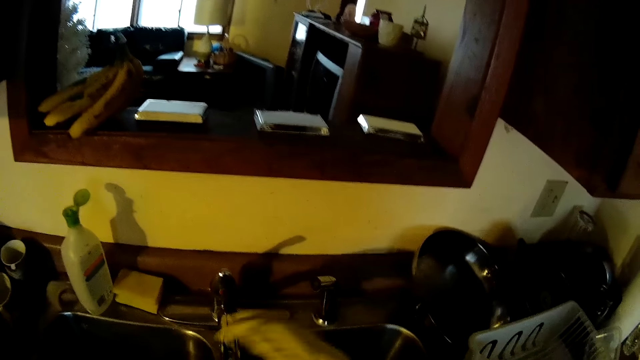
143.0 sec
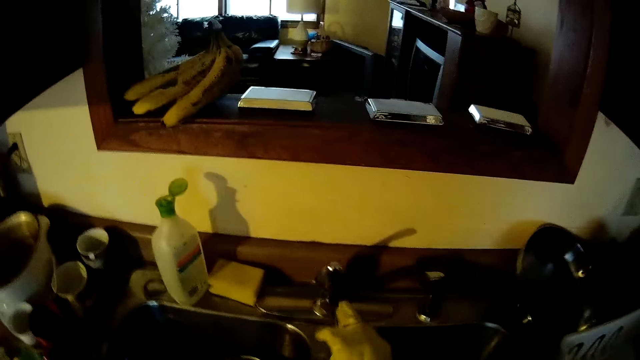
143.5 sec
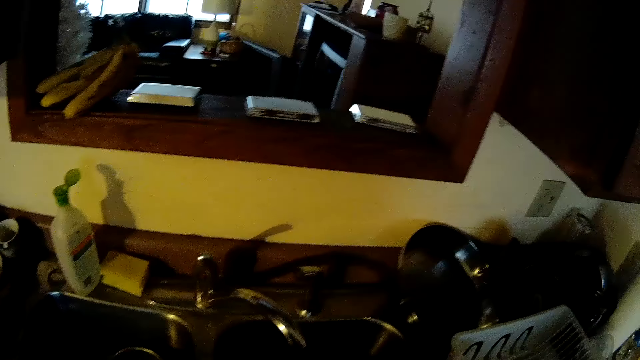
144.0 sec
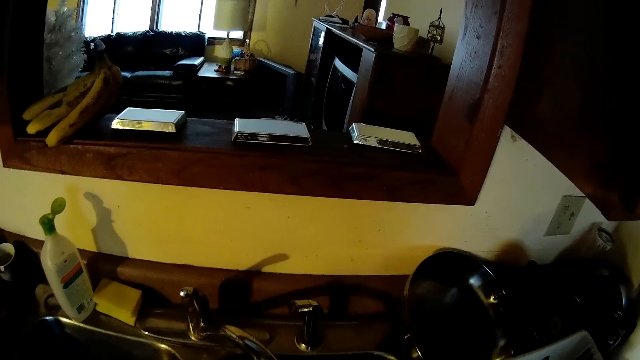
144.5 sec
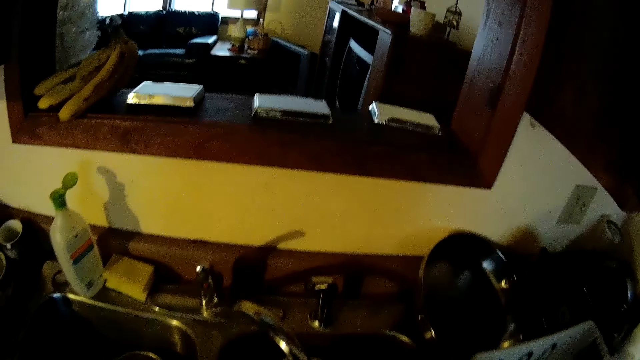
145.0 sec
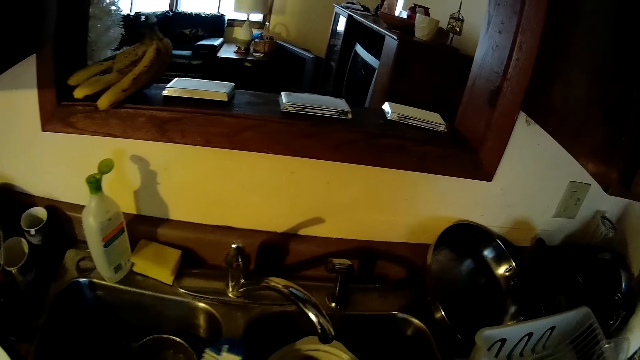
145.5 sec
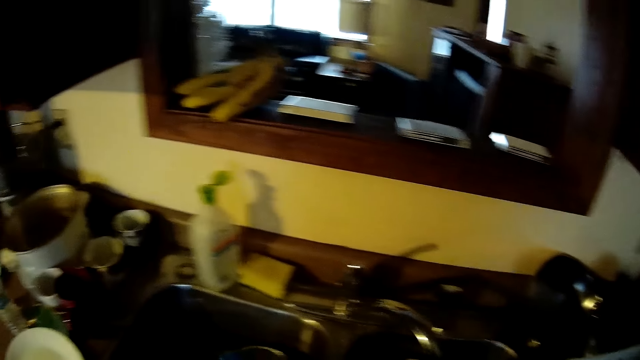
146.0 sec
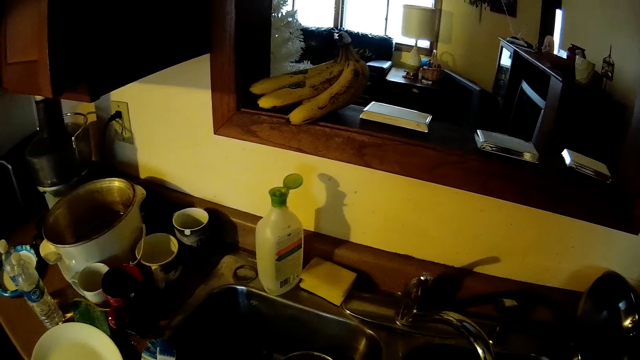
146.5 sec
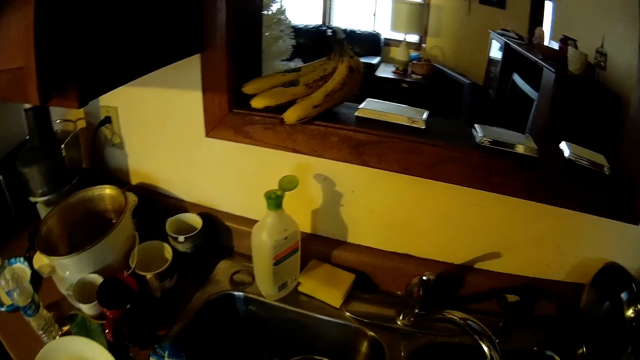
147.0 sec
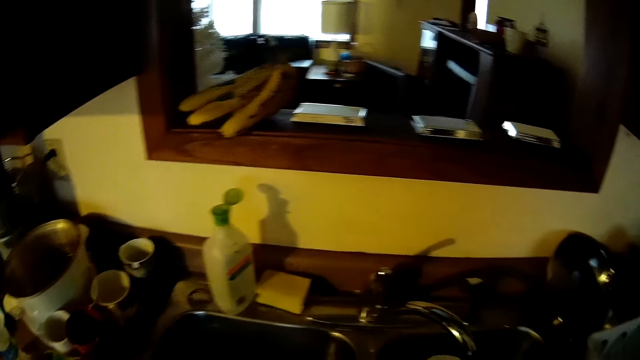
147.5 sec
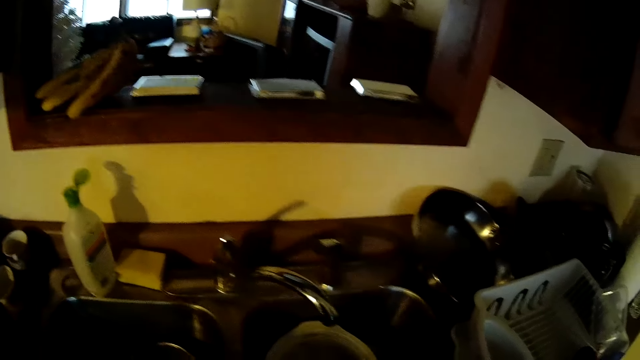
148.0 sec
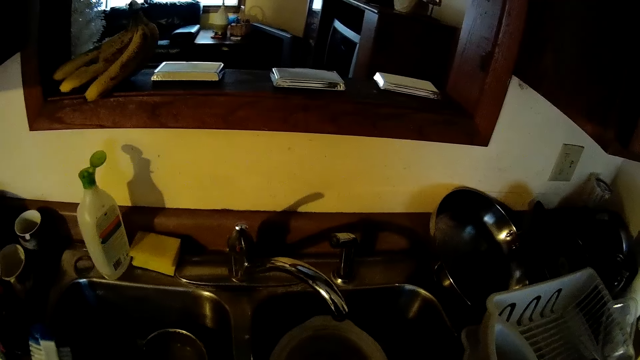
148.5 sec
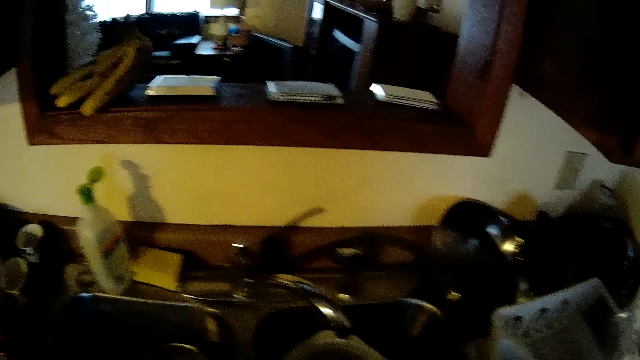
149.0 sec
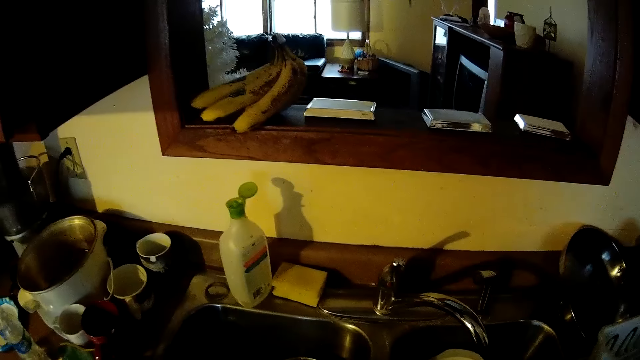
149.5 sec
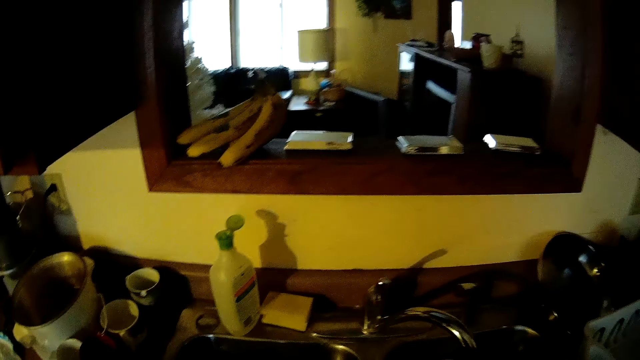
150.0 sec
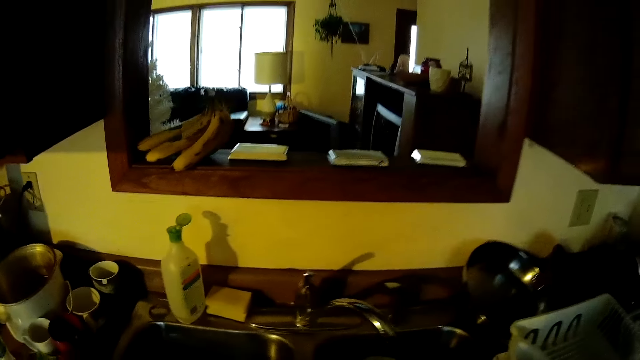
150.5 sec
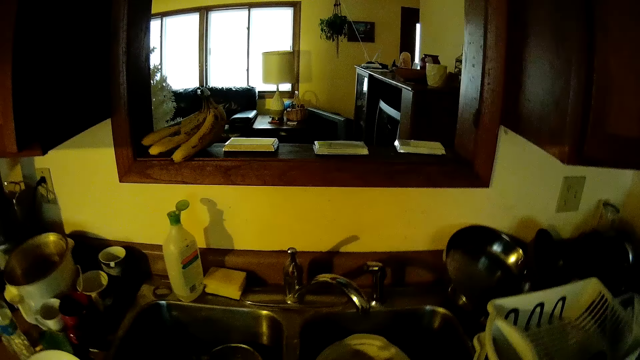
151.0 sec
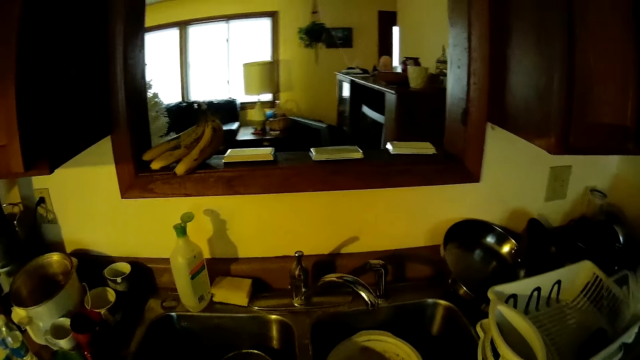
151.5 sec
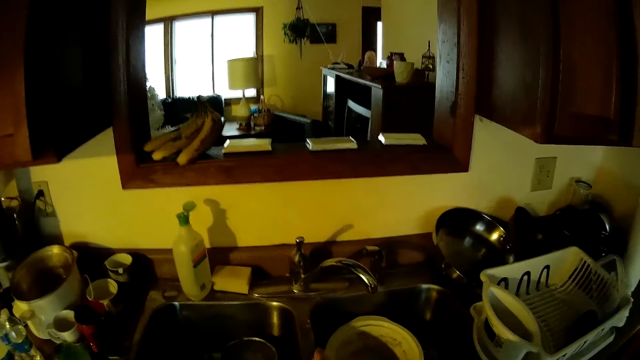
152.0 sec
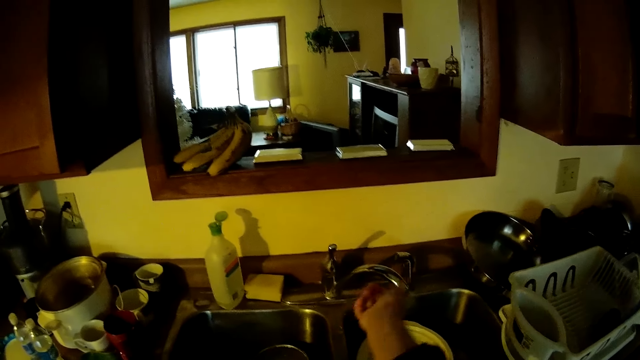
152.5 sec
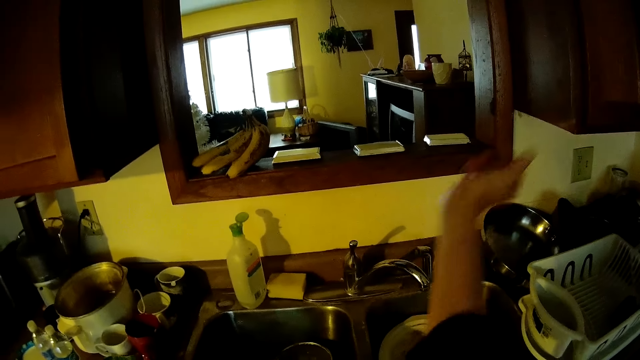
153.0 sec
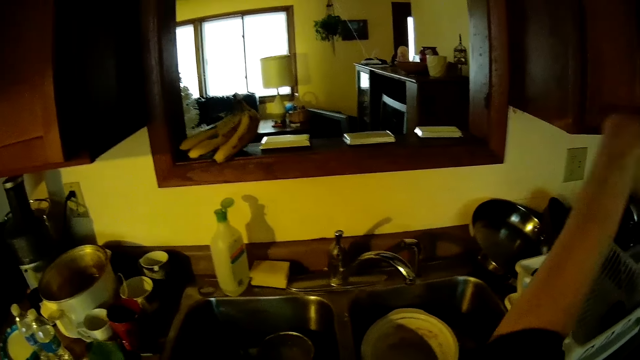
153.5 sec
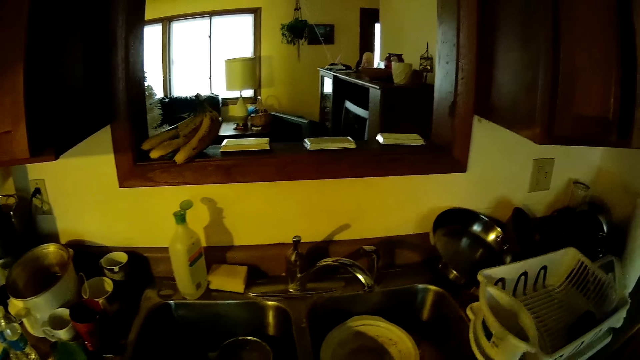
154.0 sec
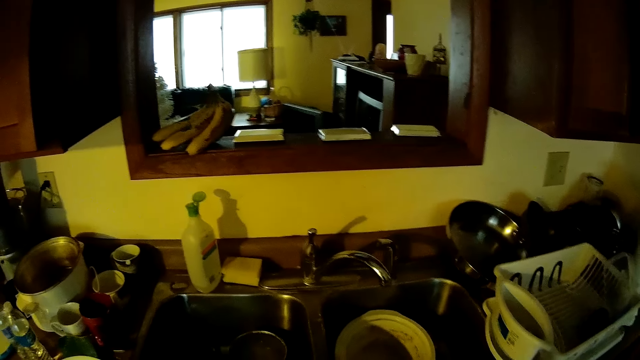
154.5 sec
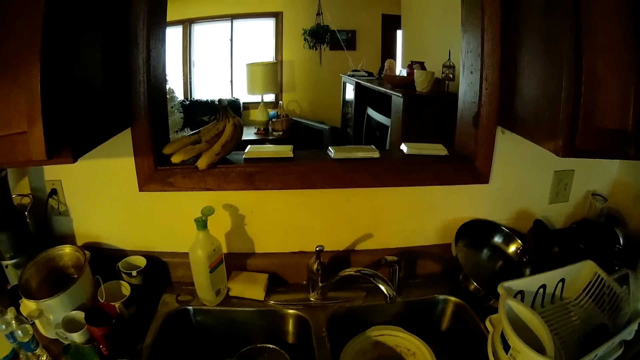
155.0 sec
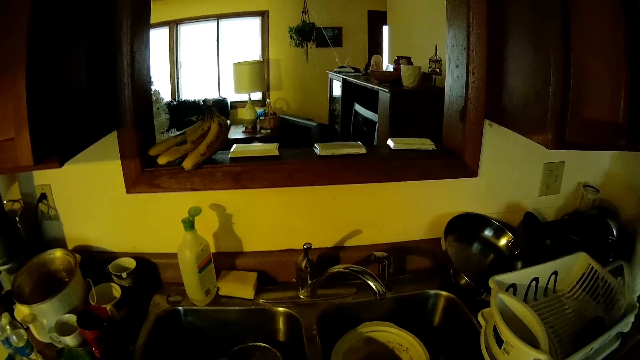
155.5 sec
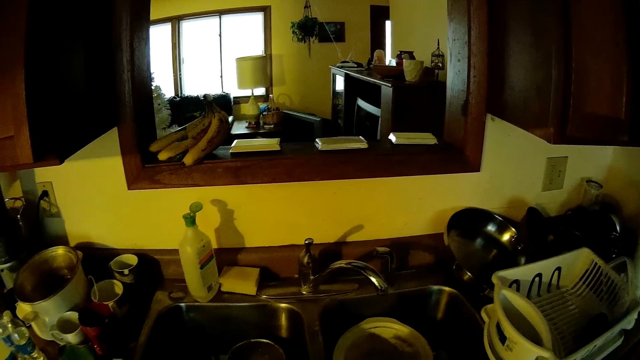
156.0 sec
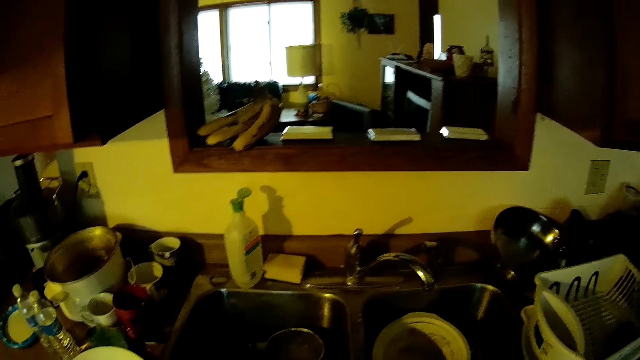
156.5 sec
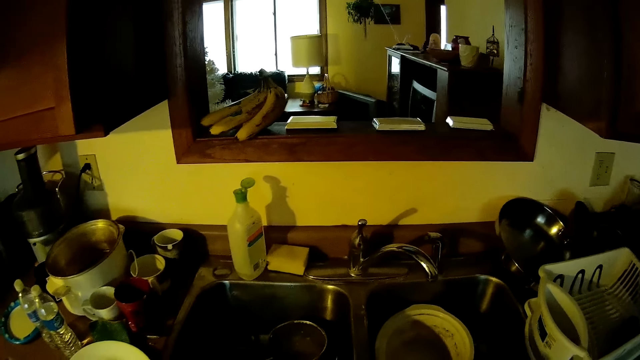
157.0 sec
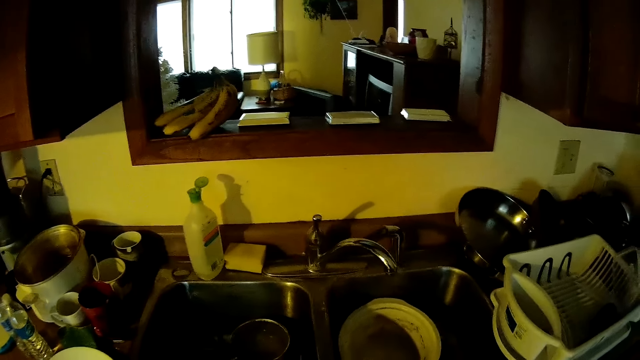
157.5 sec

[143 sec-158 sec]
The camera wearer moves a tap with his right hand. He closes the tap. He washes some dishes in the sink. He moves around near the sink. He pulls up his right sleeve with his left hand.

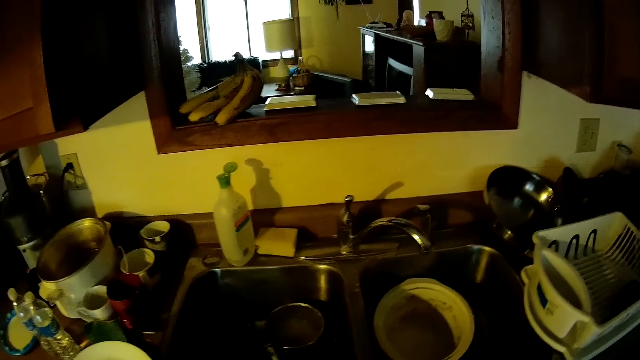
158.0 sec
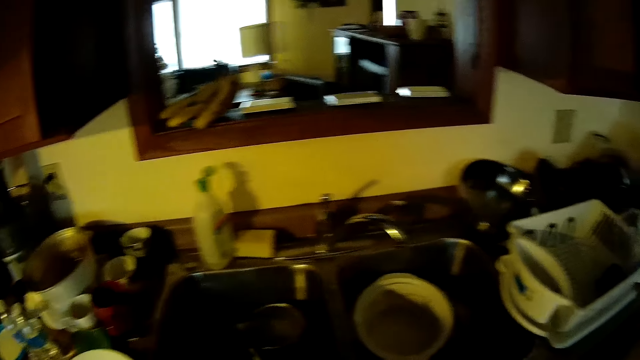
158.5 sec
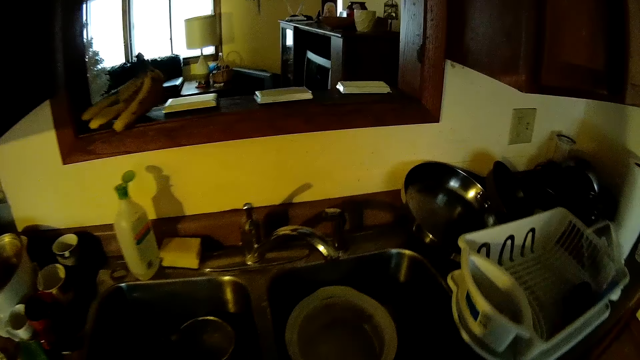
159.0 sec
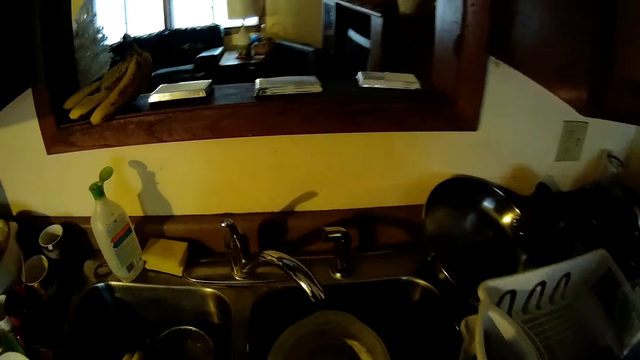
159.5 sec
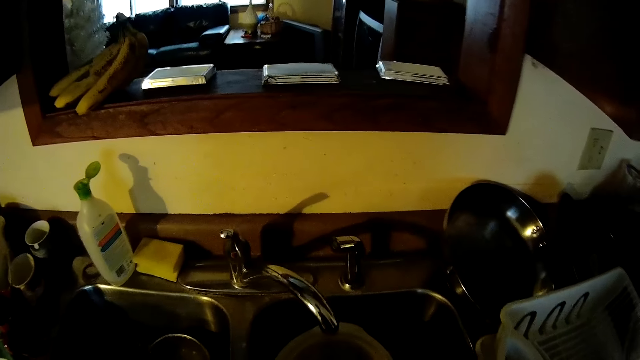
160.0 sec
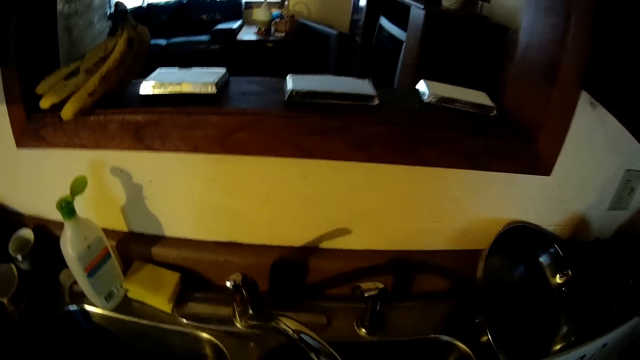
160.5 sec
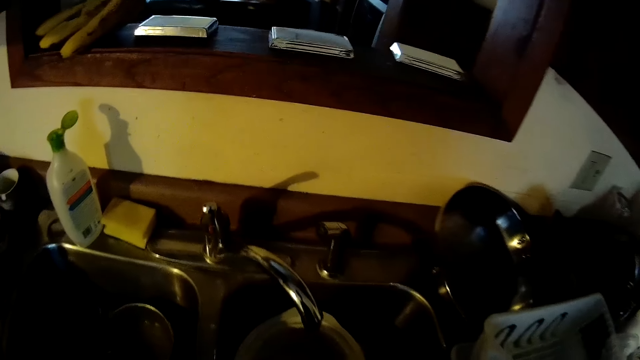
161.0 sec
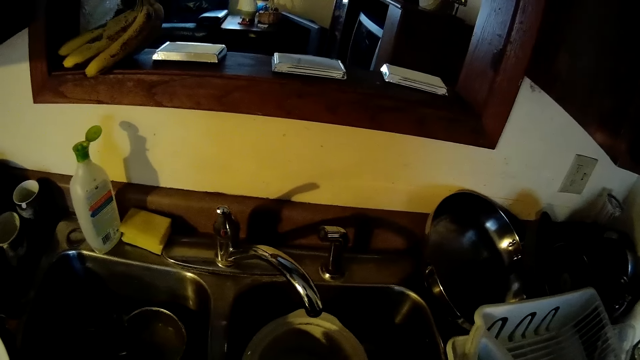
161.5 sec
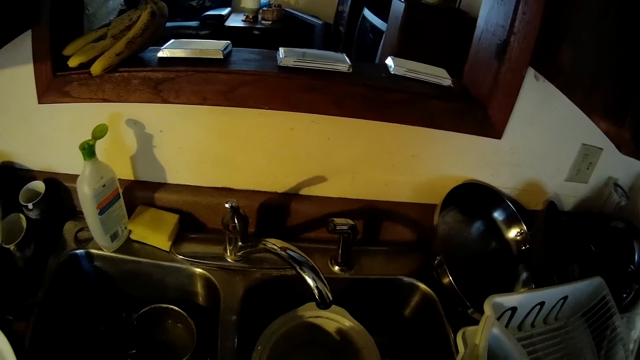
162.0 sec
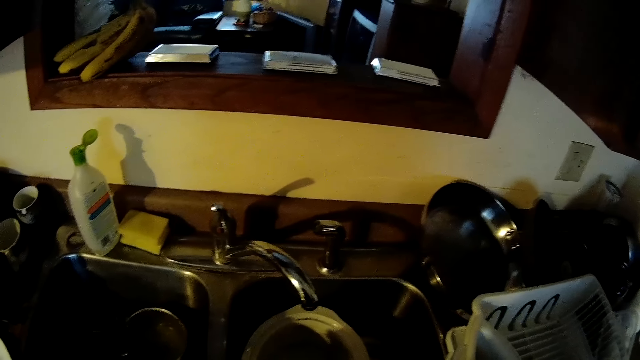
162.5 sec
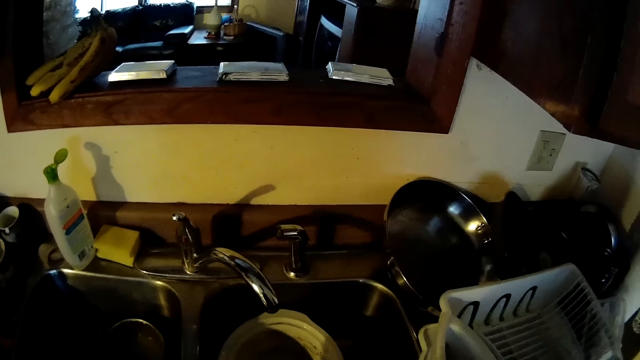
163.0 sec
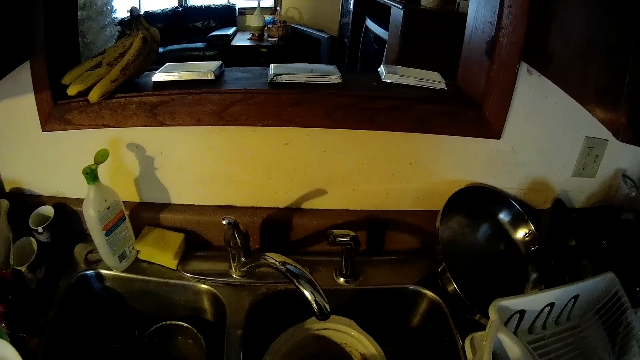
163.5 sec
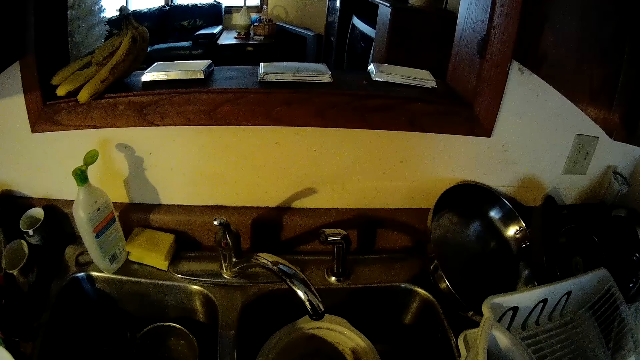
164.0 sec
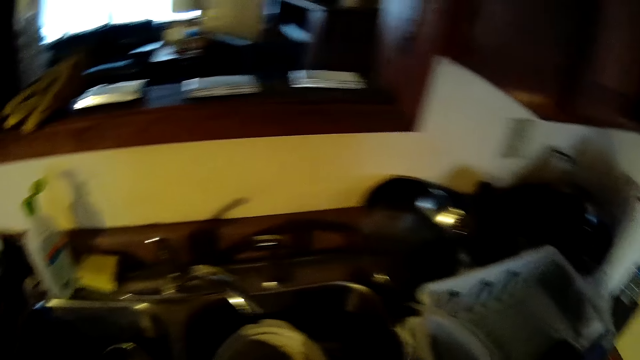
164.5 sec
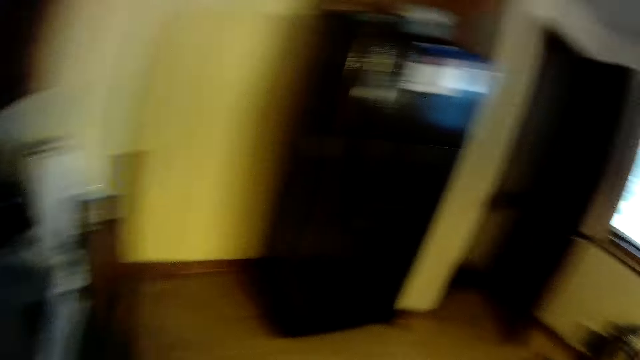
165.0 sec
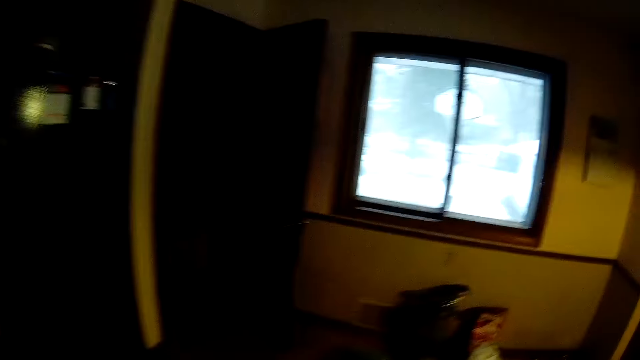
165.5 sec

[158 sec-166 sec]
The camera wearer washes some dishes in the sink. They move around near the sink.
